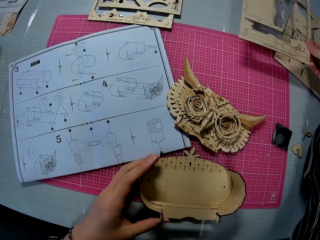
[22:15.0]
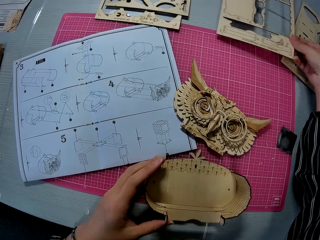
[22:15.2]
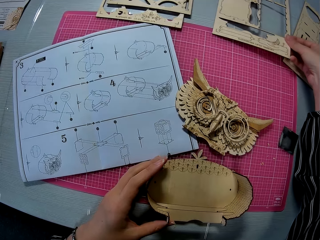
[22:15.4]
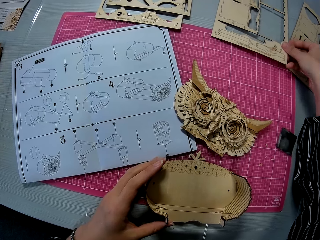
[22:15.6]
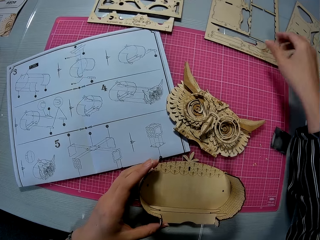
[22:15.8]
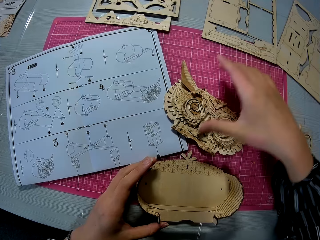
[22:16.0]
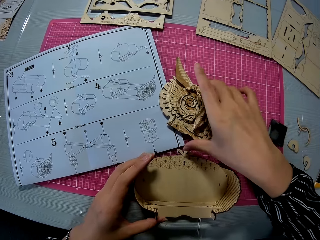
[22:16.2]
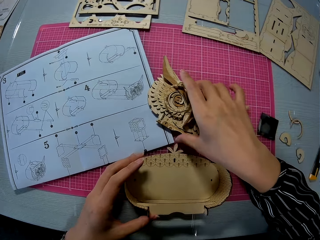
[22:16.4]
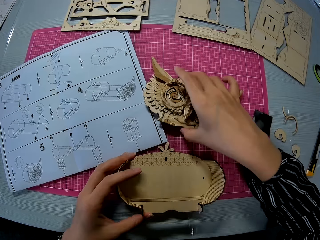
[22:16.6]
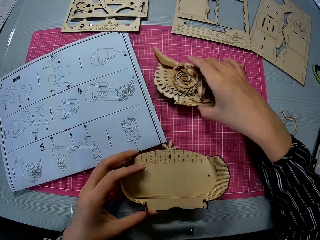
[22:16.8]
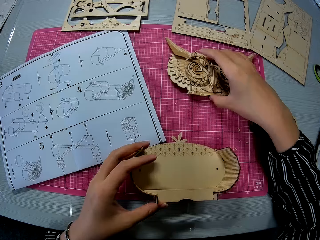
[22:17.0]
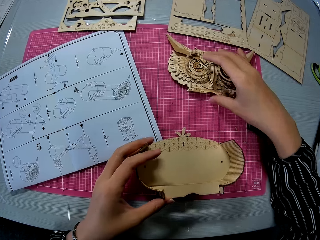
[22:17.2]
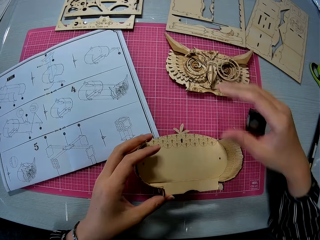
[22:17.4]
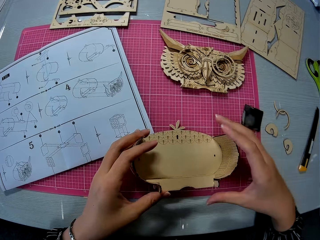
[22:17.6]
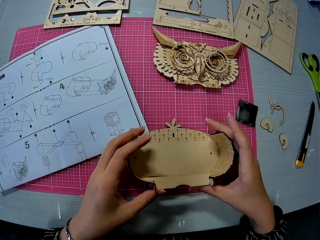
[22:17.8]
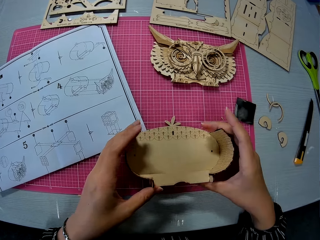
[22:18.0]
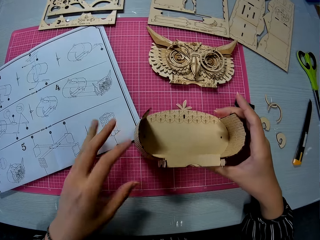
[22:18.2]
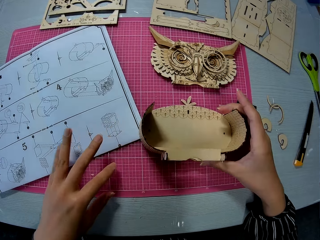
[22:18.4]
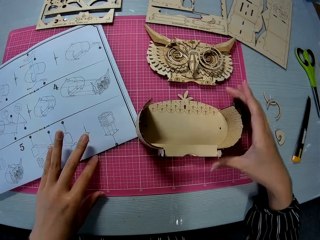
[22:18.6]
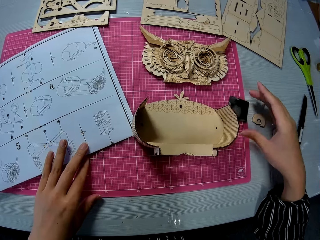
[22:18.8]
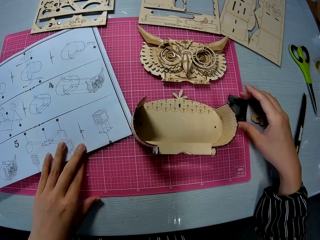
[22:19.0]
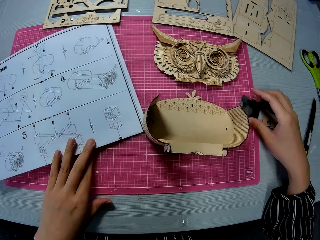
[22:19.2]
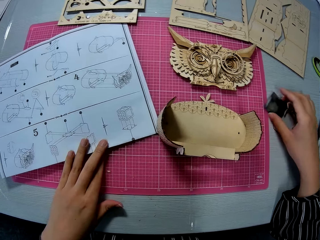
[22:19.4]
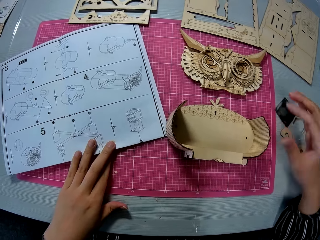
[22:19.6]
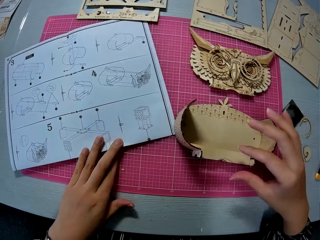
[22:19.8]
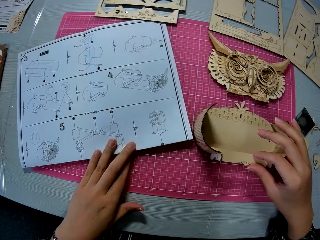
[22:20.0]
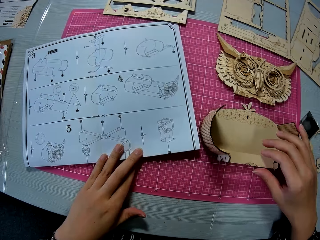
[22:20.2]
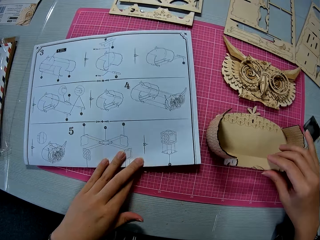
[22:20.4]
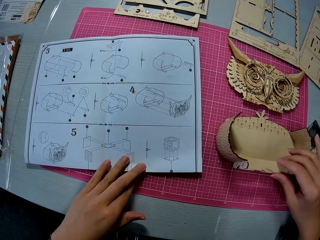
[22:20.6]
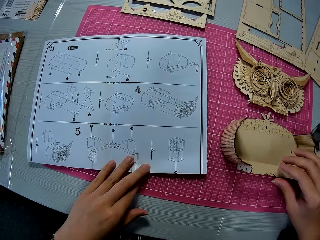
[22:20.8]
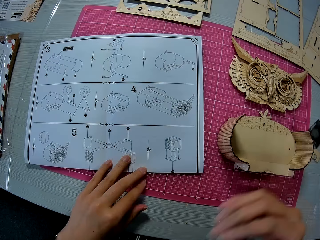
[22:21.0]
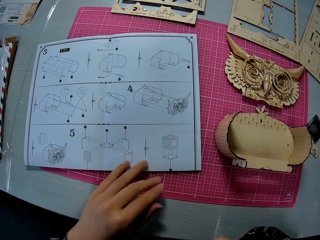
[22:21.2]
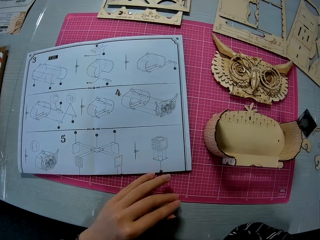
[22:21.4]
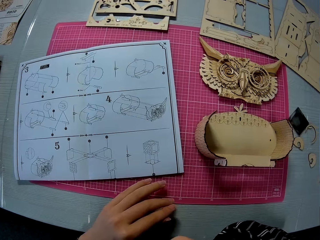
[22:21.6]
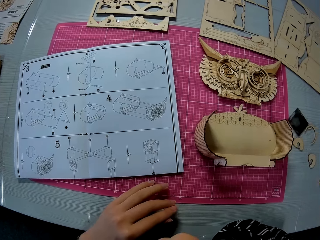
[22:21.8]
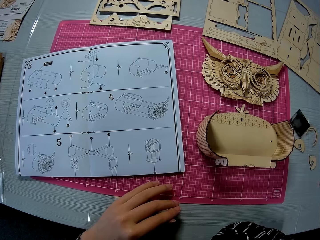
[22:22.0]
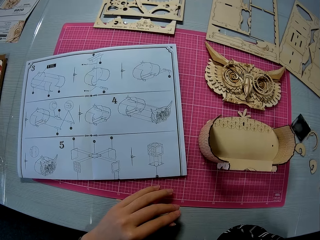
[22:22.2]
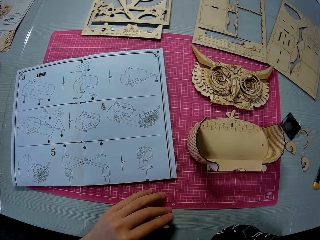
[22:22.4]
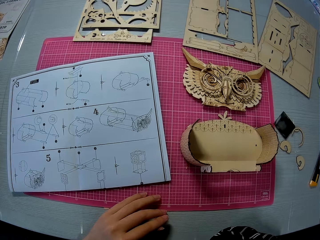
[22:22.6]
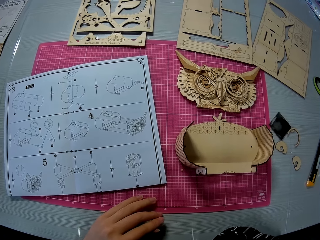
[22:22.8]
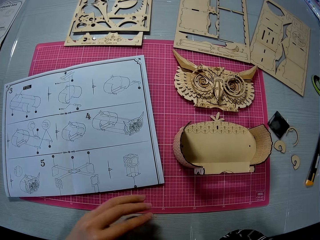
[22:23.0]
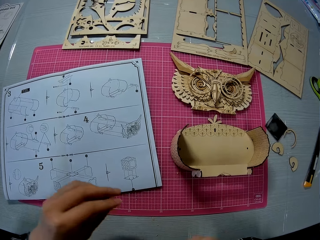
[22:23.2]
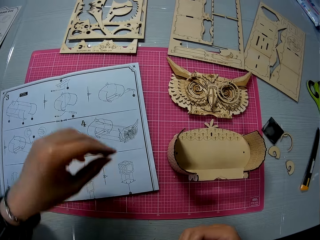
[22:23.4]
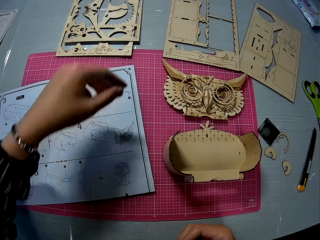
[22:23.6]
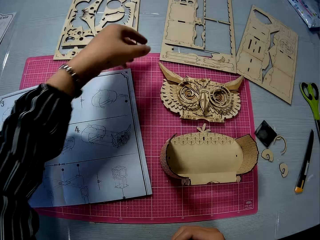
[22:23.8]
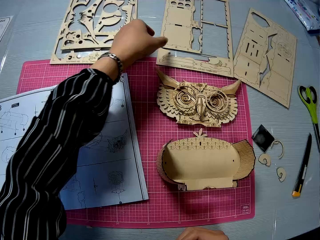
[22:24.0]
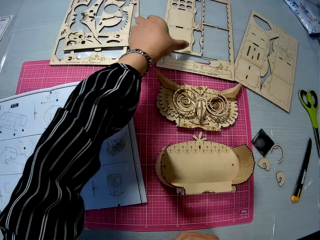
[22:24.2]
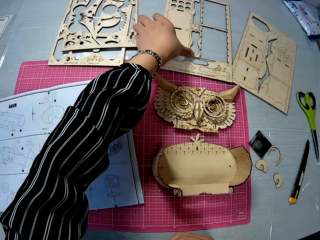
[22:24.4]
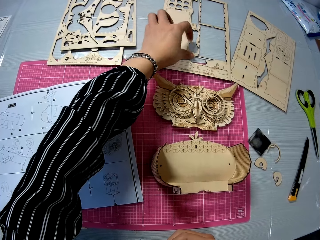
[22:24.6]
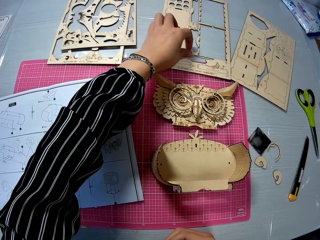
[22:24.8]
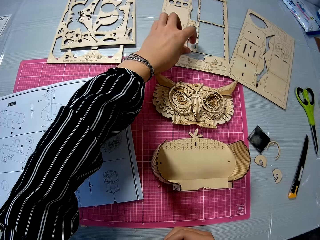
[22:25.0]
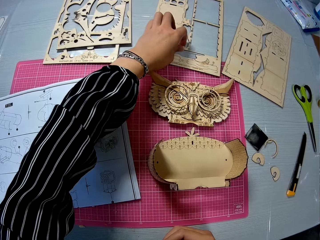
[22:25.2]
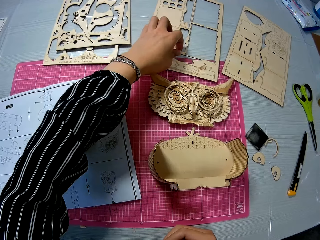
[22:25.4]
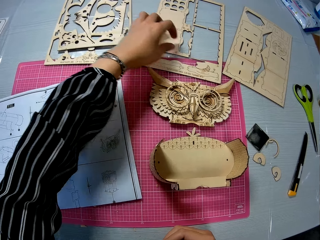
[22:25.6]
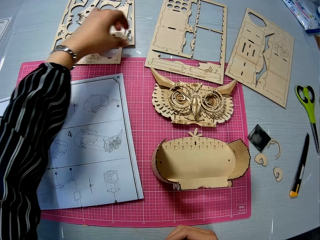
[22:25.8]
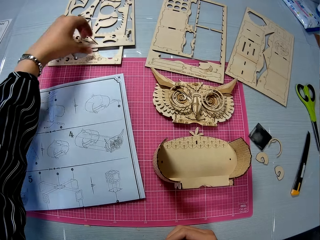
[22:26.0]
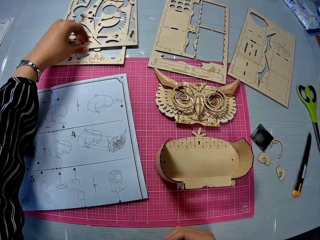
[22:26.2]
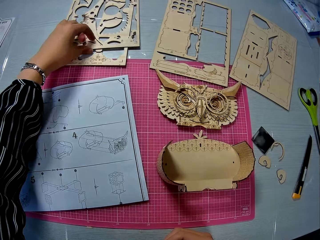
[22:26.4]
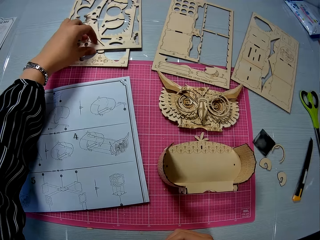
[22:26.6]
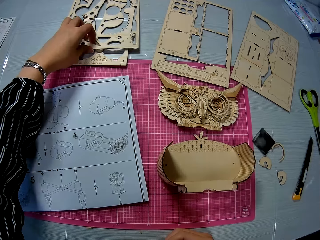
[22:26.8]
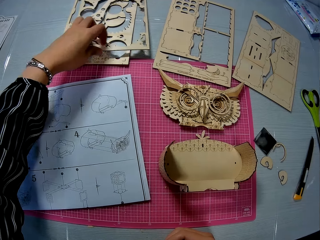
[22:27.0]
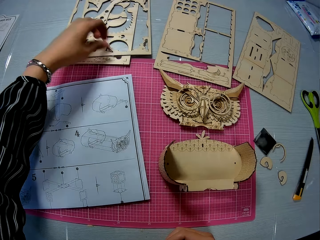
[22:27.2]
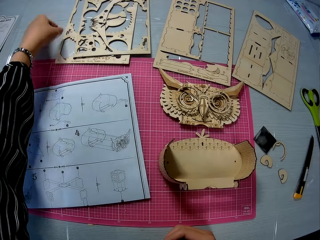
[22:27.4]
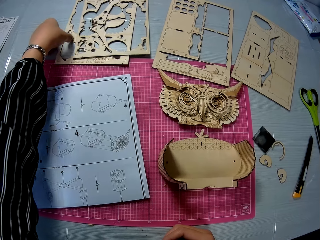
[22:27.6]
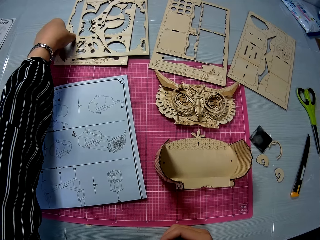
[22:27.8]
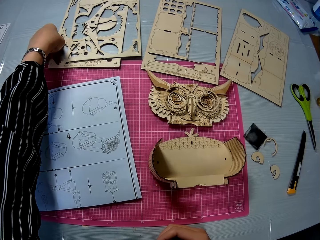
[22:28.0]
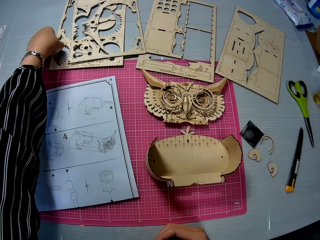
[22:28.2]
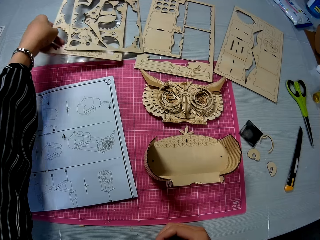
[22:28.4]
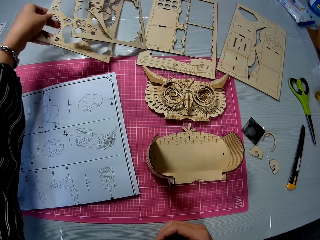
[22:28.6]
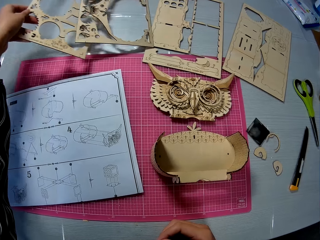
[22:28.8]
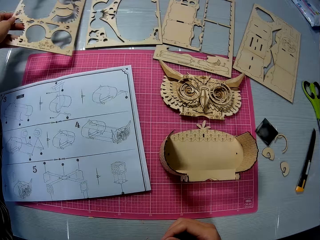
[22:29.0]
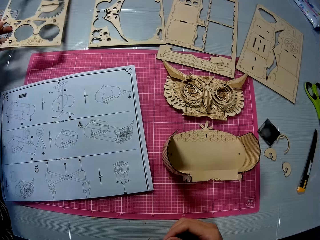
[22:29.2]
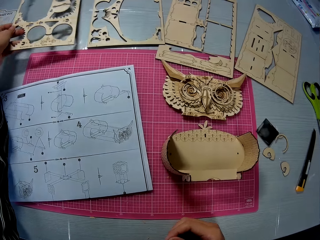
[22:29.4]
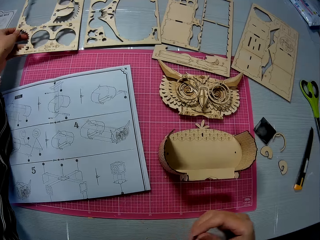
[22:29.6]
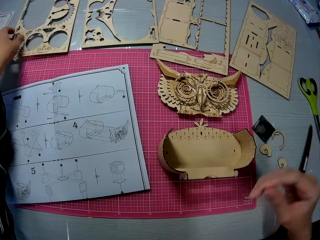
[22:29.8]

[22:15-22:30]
The camera wearer picks up a laser cut model from a table. They put down the laser cut model on the table. They move the other assembled piece on a cutting mat. They move a sandpaper on the cutting mat to the table. They move the assembled piece on the cutting mat slightly. They pull the paper instruction sheet on the cutting mat. They touch a wooden puzzle sheet on the table. They move laser cut models on the table. They adjust the wooden puzzle sheet on another wooden puzzle sheet. They remove a wooden puzzle sheet under the other wooden puzzle sheet.

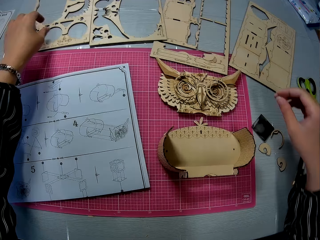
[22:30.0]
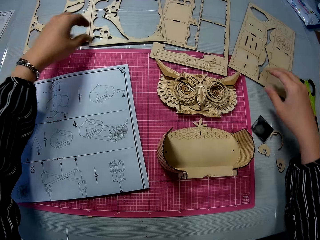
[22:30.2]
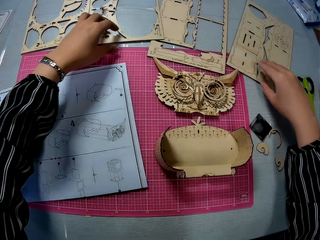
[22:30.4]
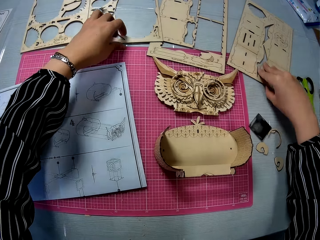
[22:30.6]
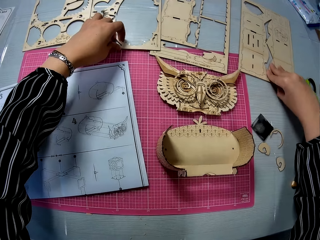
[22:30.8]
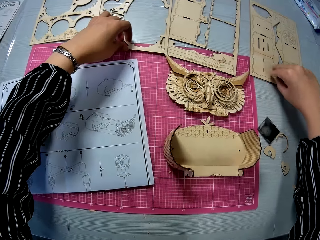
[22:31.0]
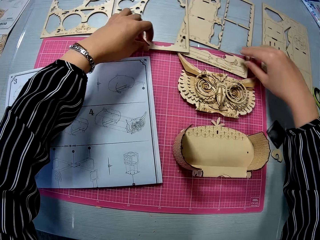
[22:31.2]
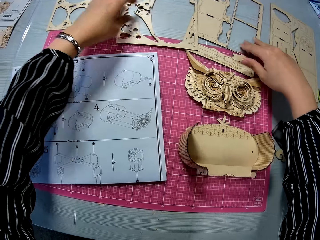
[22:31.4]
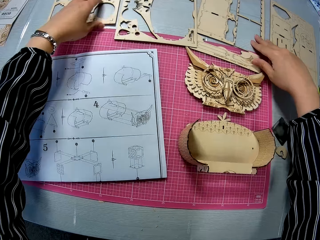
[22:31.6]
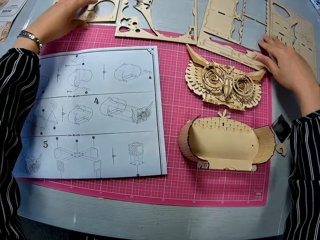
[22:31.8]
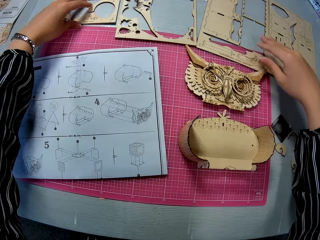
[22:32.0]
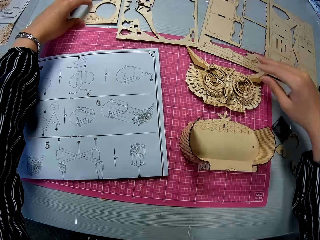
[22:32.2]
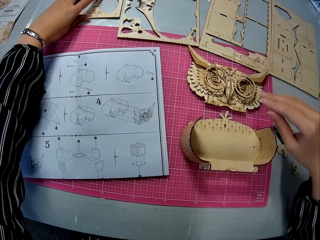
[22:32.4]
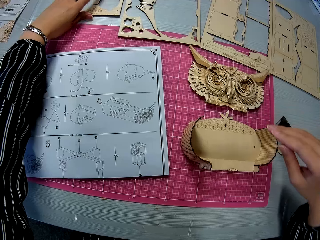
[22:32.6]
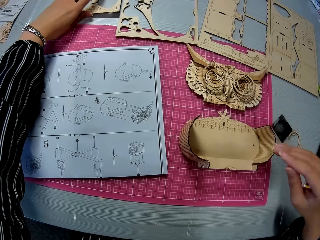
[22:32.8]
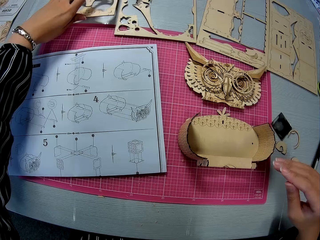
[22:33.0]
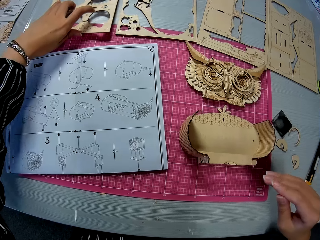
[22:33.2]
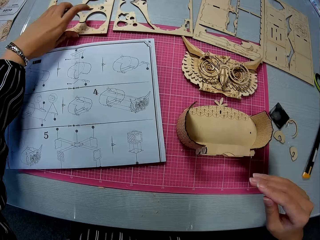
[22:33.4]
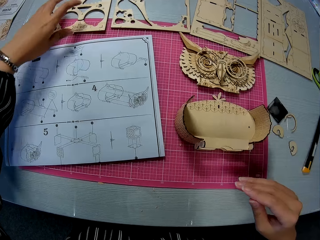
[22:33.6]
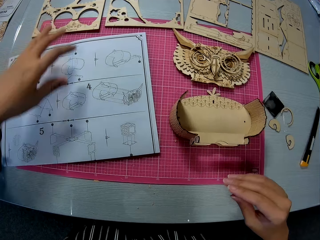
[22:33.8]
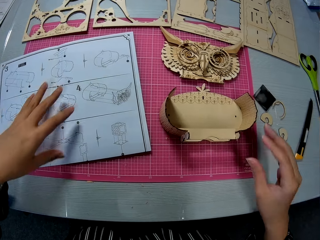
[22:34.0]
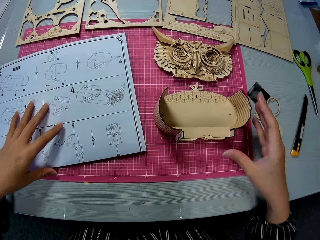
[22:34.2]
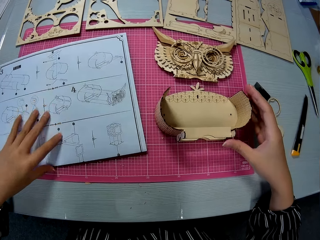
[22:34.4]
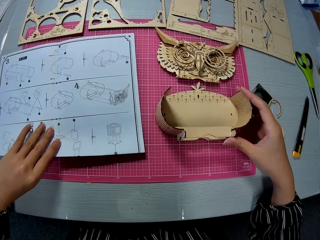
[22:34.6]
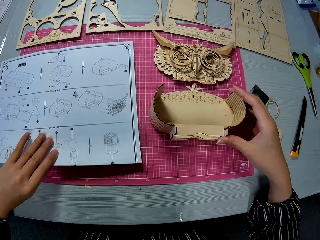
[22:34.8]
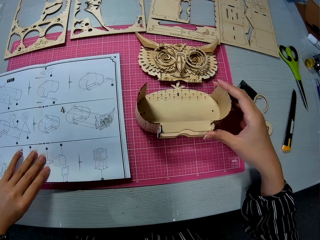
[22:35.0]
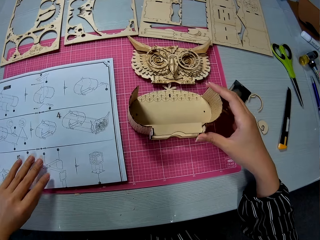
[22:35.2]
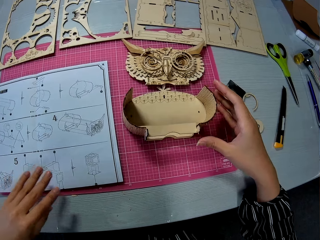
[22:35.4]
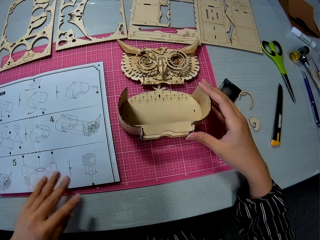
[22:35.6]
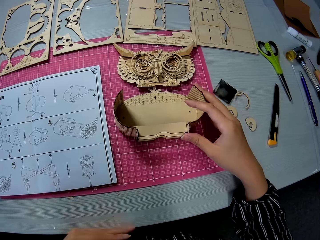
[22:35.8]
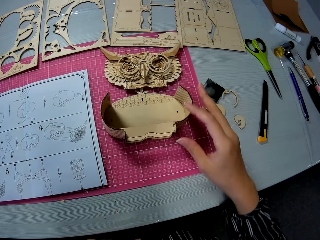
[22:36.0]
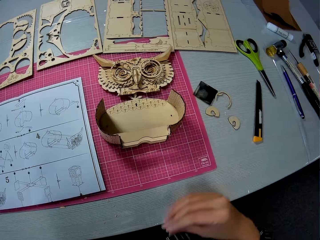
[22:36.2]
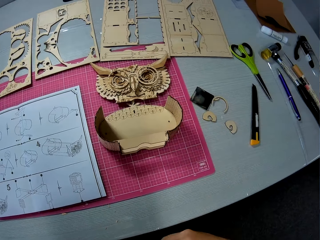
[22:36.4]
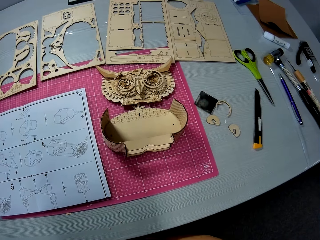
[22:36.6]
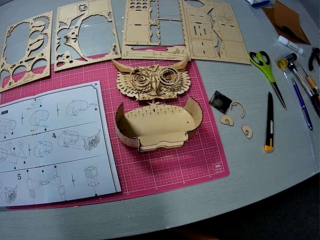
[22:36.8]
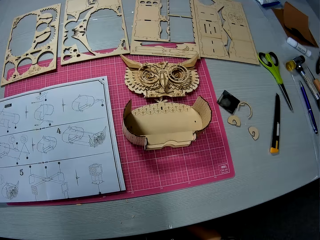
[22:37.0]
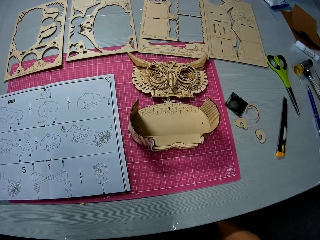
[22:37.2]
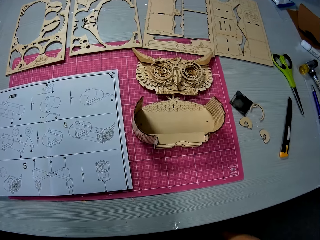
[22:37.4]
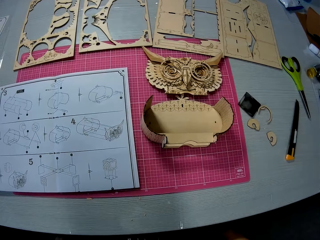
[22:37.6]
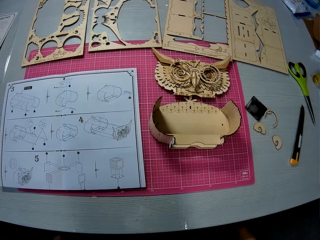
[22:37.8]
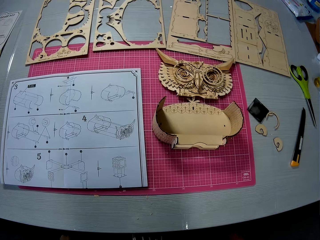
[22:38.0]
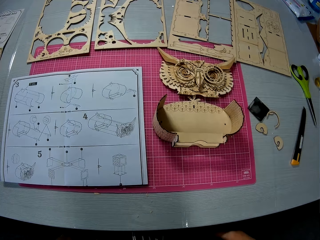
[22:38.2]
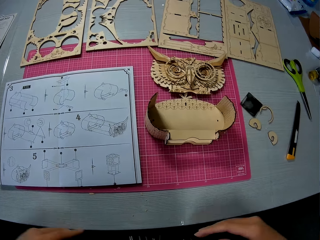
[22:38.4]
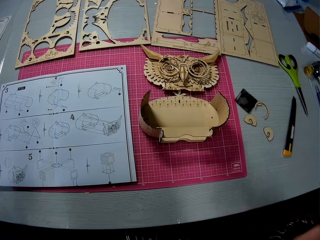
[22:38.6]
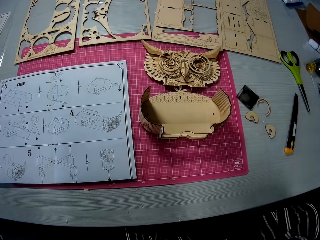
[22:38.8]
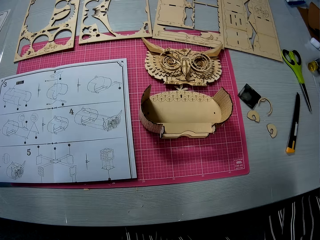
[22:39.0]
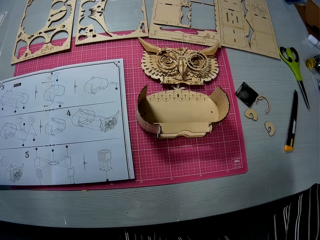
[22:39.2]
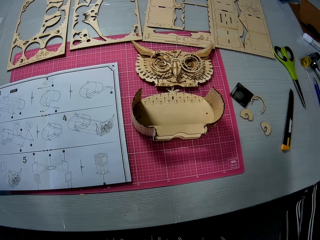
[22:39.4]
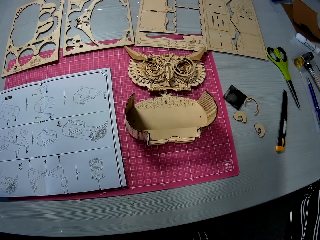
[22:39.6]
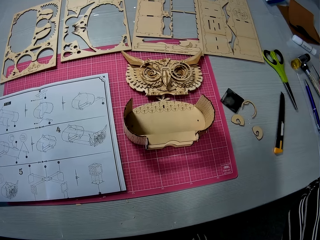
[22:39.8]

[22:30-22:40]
The camera wearer adjusts the wooden puzzle sheets on the table. They pull the paper instruction sheet on the cutting mat. They move a laser cut model on the cutting mat. They touch the assembled piece on the cutting mat. They look around the table.
